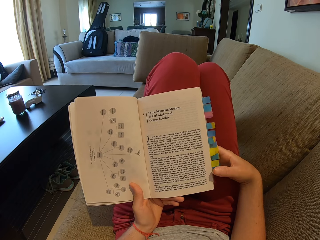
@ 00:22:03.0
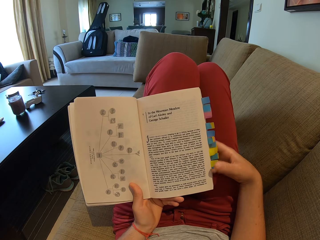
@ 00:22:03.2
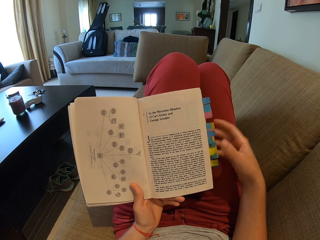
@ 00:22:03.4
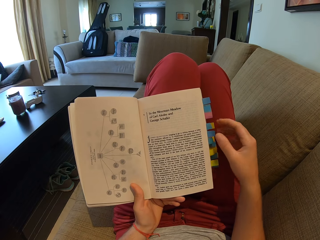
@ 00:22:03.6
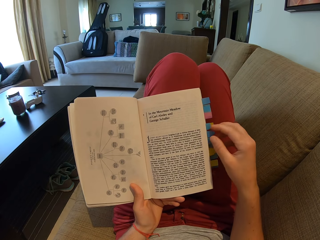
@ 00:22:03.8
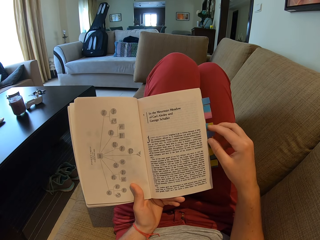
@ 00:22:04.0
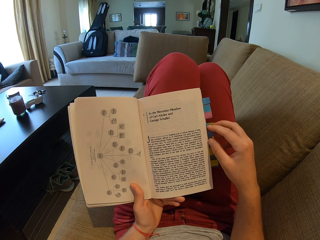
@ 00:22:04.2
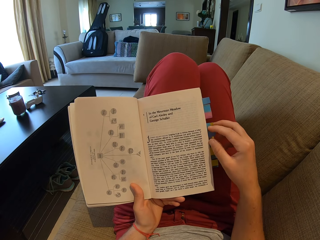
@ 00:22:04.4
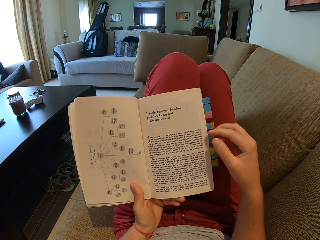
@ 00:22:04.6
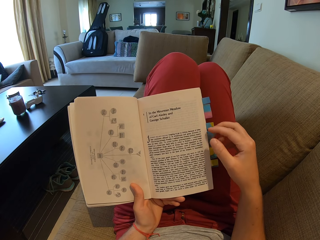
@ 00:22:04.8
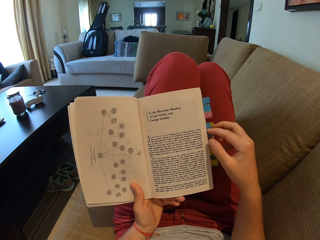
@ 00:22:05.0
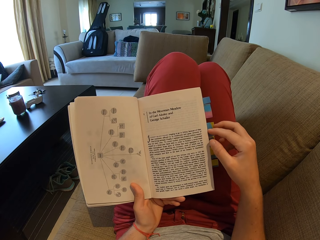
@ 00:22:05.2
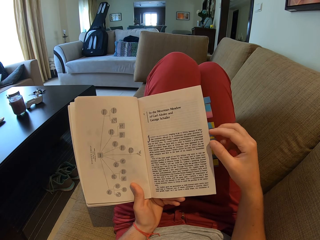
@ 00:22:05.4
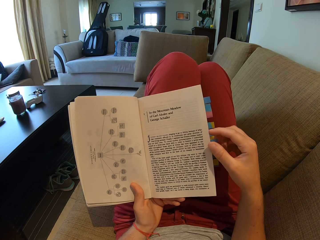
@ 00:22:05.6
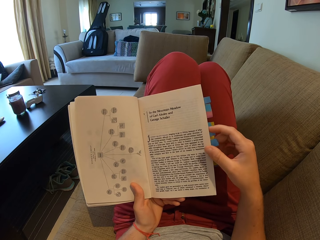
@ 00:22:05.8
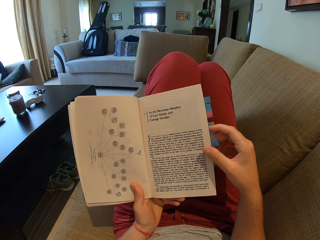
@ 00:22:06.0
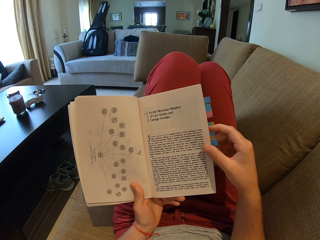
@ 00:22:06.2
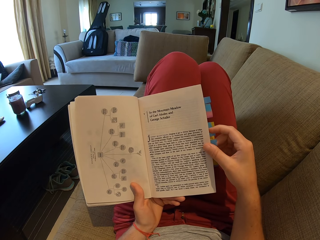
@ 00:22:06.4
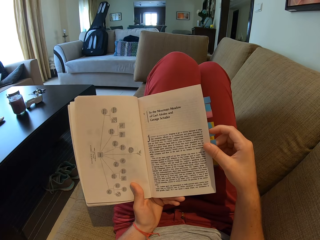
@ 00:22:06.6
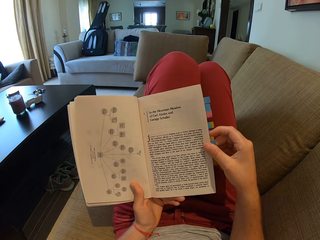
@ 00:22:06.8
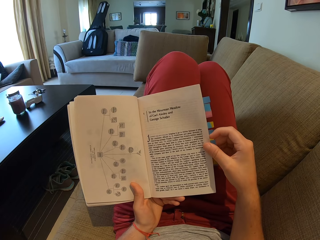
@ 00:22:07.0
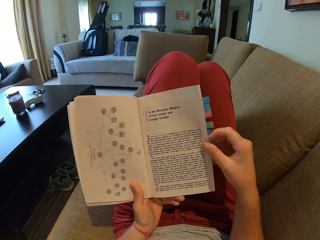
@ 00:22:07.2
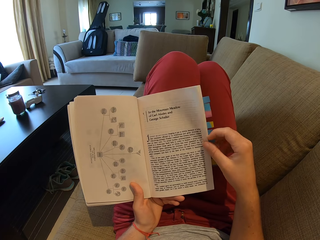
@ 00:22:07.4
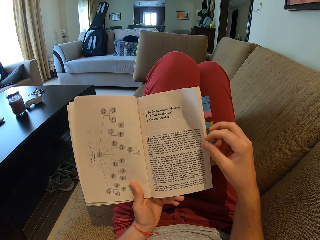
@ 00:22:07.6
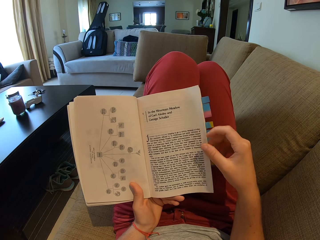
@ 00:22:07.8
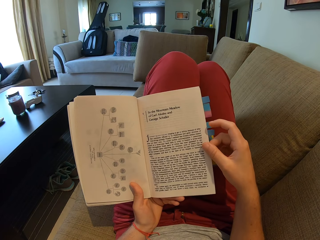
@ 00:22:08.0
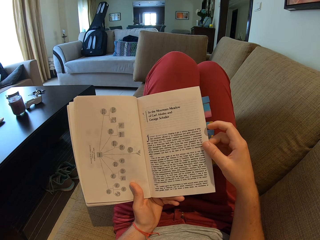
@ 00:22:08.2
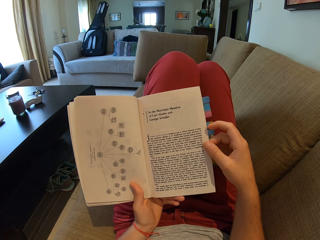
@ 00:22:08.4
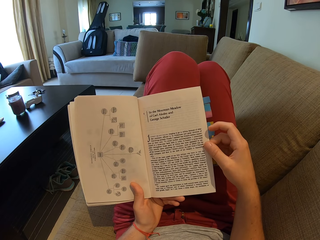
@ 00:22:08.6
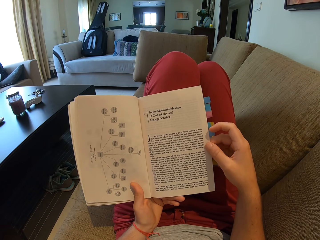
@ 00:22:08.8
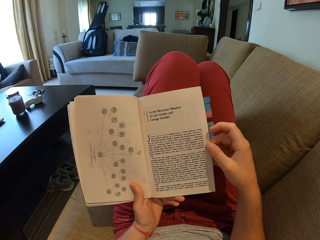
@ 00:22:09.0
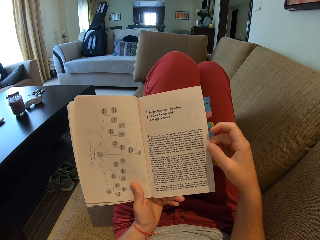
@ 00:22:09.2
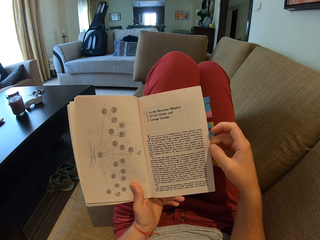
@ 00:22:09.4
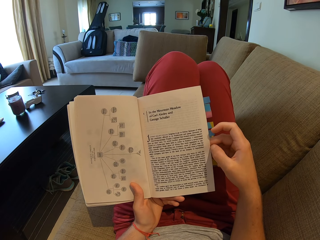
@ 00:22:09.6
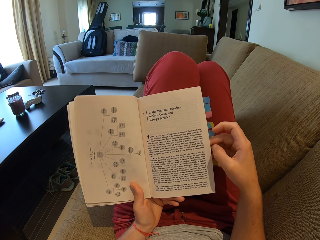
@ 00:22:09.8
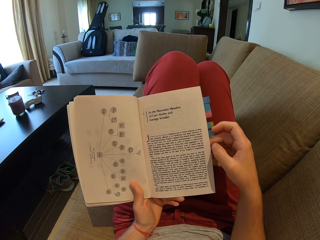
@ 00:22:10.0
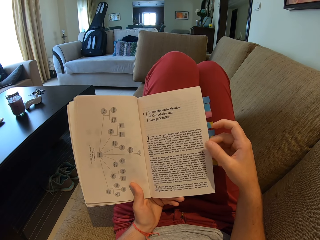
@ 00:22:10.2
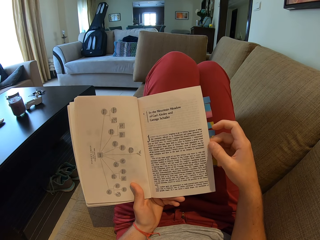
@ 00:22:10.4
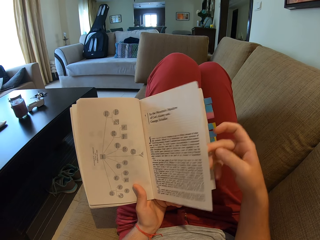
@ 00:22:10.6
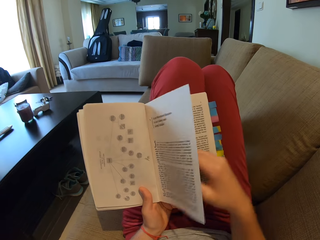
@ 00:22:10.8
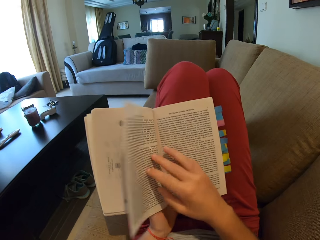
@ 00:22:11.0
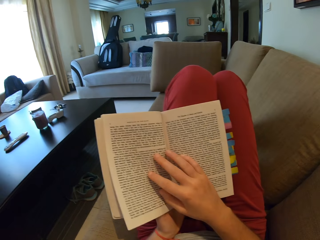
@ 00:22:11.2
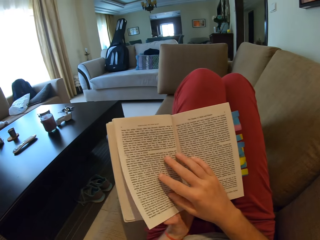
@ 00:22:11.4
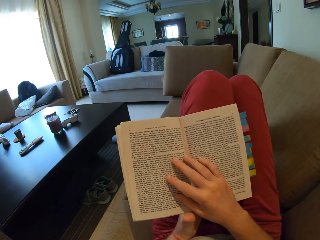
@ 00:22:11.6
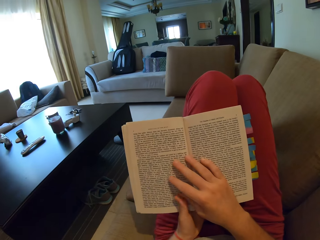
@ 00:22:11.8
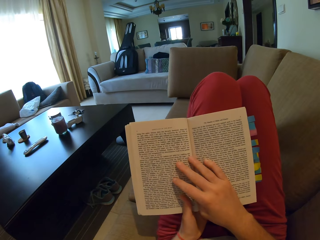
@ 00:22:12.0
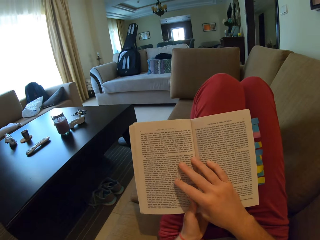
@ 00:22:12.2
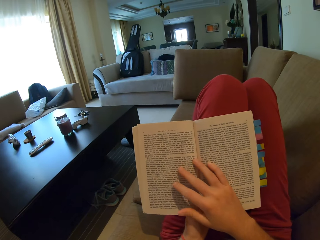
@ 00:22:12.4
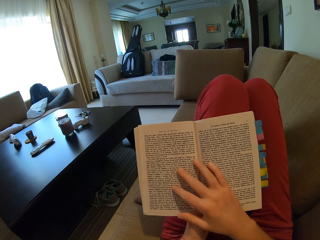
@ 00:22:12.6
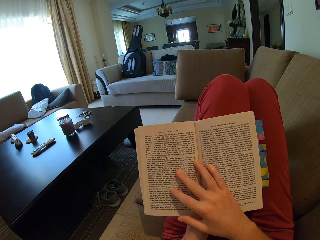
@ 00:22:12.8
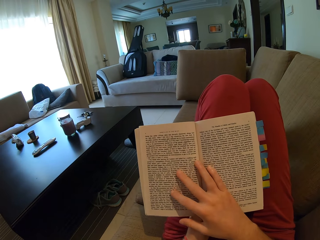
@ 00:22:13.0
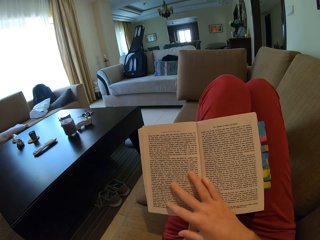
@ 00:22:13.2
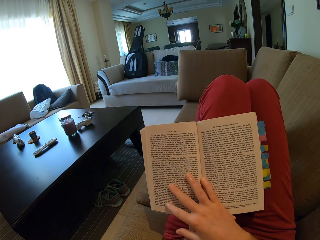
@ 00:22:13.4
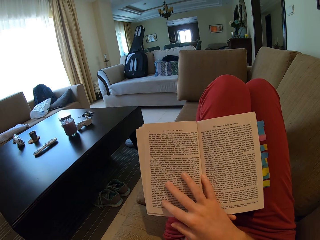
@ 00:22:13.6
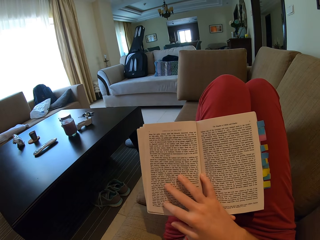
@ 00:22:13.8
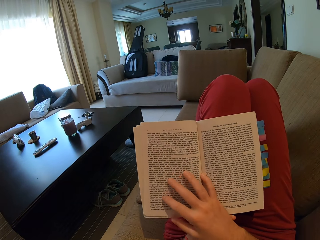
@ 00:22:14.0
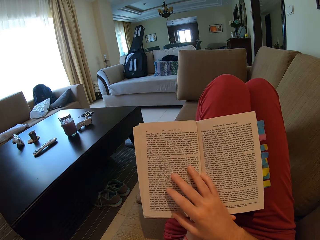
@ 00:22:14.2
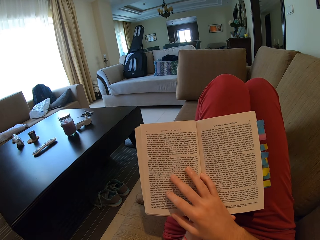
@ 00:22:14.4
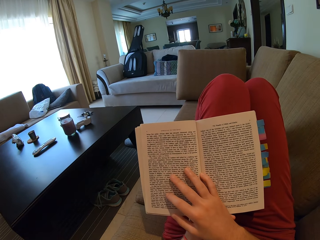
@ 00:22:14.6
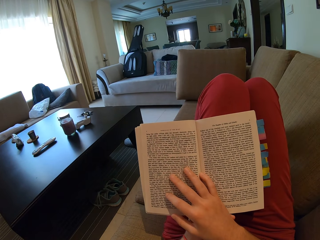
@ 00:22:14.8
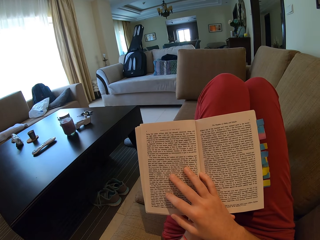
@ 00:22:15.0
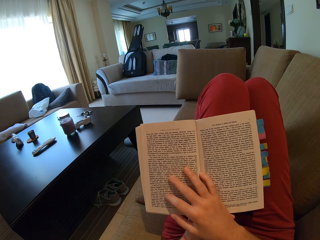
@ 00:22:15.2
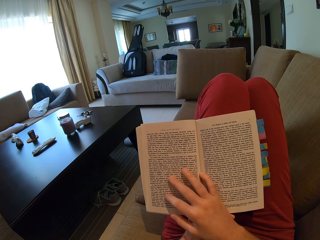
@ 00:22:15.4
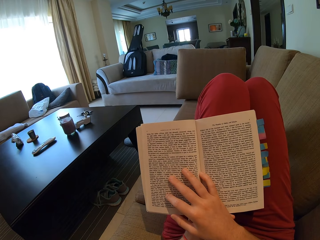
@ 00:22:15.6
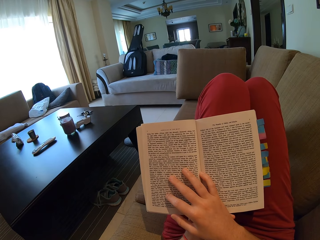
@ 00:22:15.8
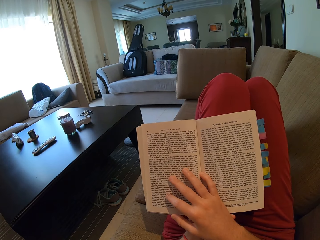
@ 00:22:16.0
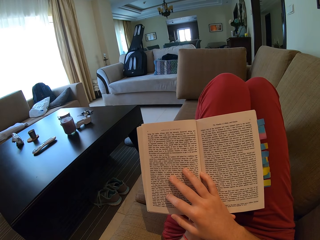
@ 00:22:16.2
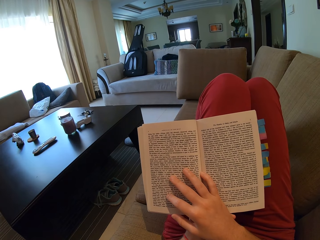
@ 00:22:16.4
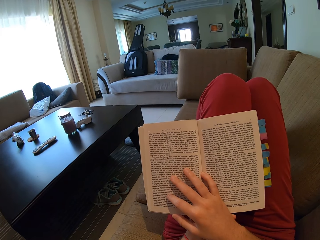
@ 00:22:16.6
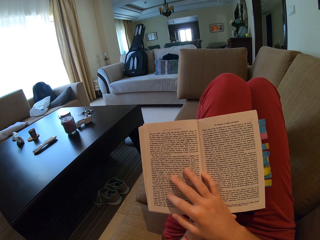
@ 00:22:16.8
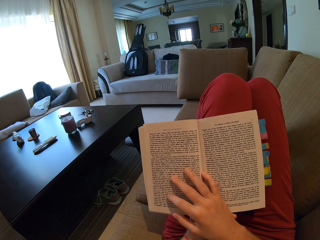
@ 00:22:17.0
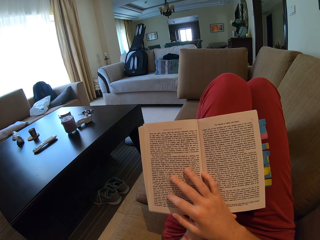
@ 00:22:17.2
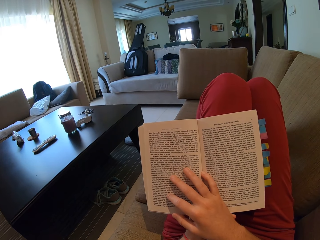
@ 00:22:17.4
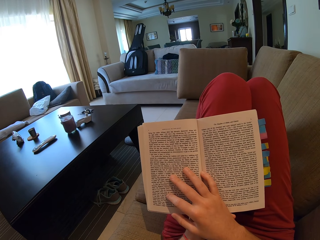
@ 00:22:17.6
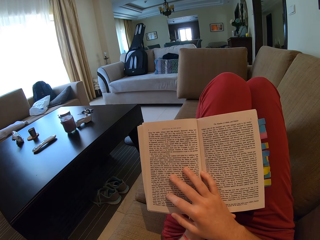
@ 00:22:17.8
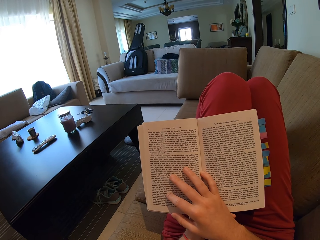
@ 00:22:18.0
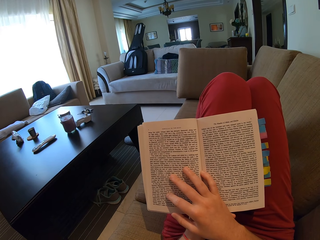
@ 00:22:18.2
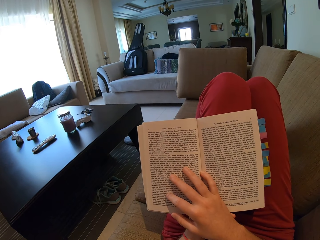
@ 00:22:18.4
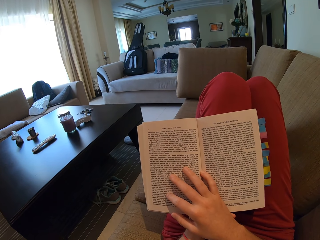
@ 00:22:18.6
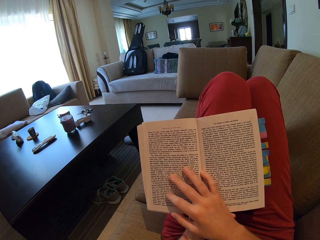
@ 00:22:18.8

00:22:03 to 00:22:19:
The camera wearer opens the book. They open another page. They read the book.

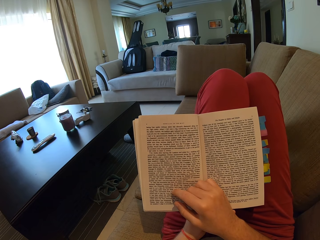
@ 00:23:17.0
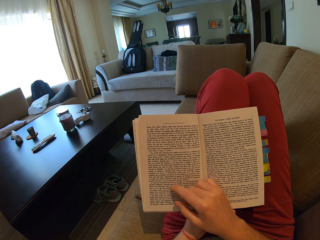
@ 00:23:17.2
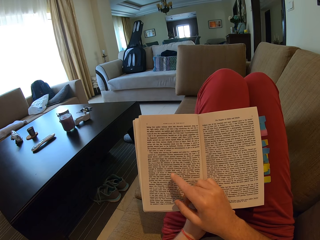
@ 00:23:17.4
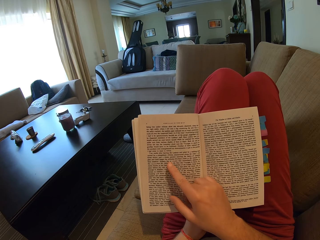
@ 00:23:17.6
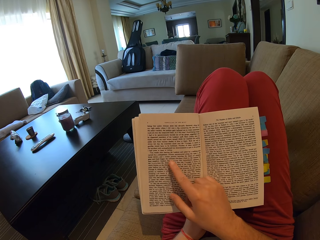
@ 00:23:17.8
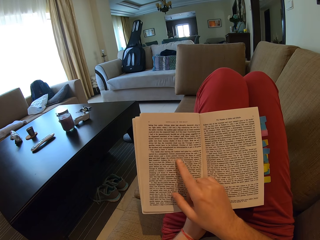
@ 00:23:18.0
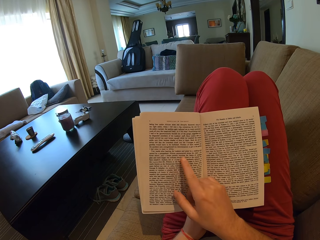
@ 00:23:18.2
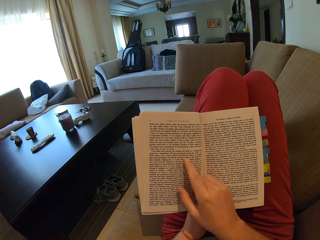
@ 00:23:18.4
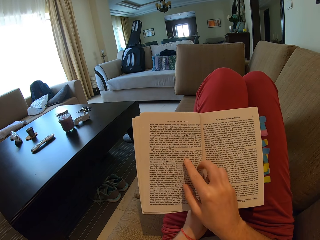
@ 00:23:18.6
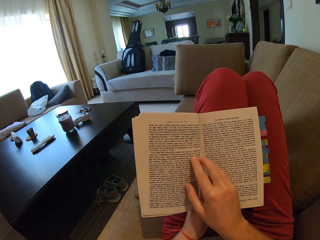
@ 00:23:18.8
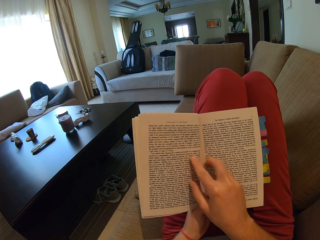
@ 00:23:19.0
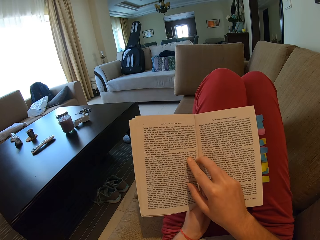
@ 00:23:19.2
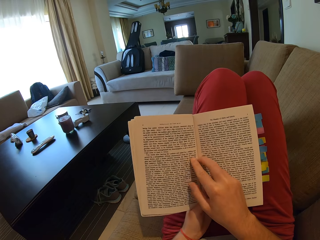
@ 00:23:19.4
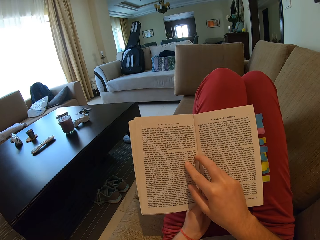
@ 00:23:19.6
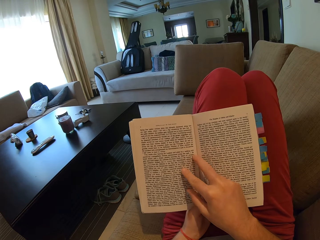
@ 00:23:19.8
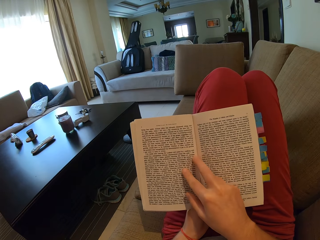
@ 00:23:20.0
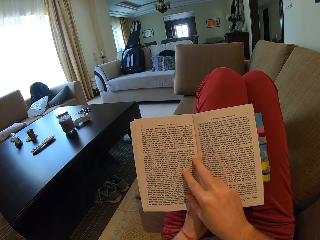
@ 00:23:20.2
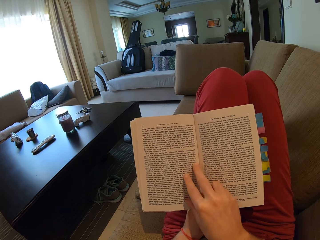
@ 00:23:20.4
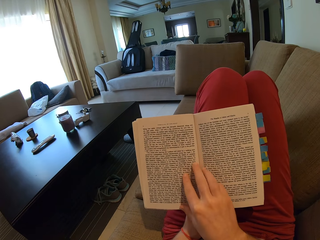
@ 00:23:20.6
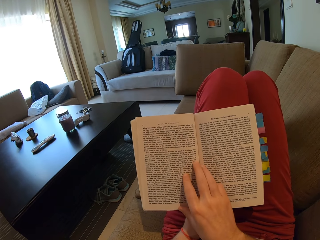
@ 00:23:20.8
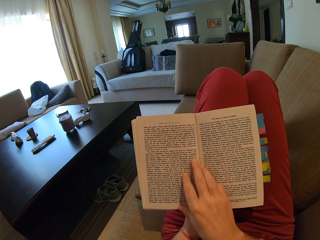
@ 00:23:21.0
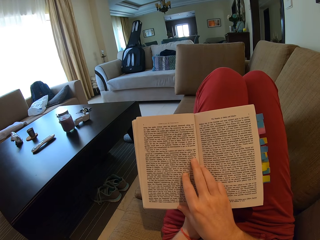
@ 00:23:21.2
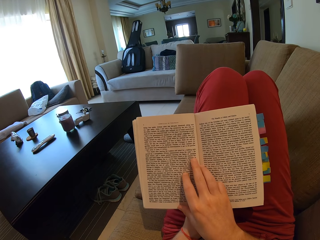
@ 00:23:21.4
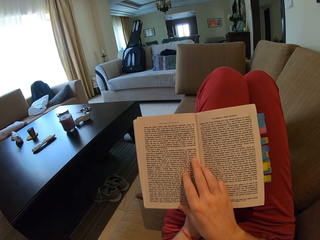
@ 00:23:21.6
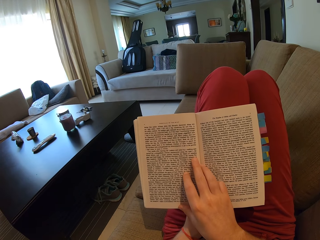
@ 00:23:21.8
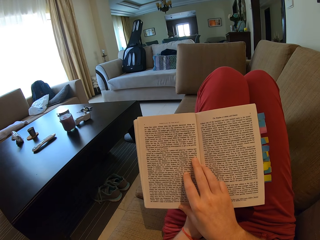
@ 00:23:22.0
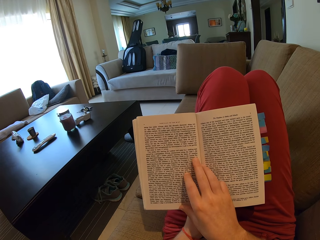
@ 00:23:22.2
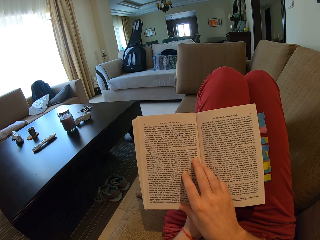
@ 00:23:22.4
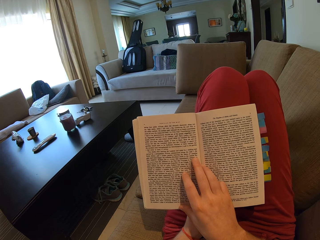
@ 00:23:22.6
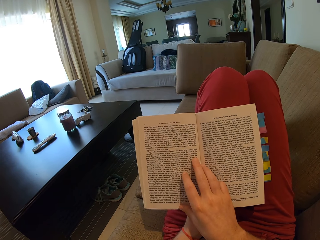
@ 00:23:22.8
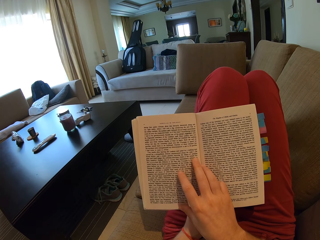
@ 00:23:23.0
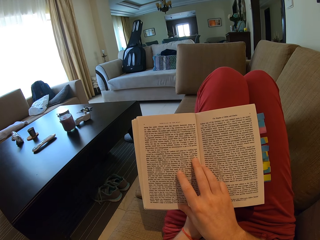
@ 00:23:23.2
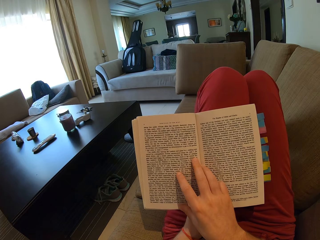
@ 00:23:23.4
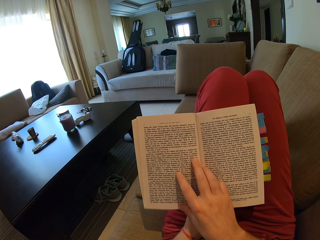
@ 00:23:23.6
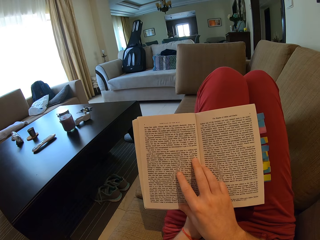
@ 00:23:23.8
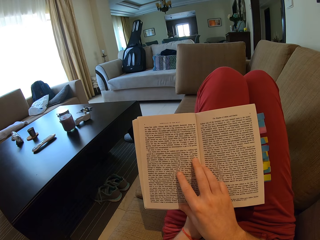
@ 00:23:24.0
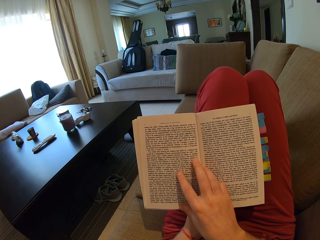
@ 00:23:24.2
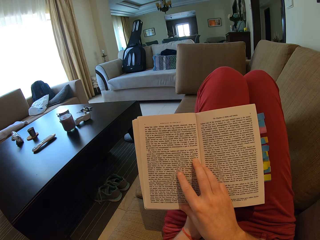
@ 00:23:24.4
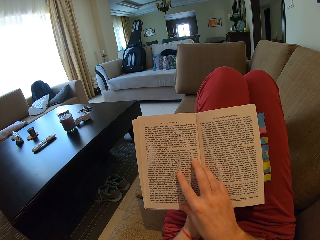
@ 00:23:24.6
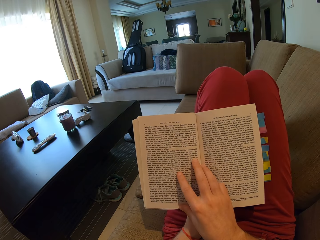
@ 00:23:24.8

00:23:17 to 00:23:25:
The camera wearer moves her fingers on the book.
